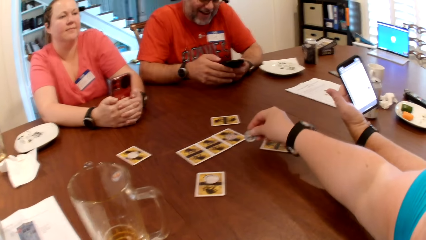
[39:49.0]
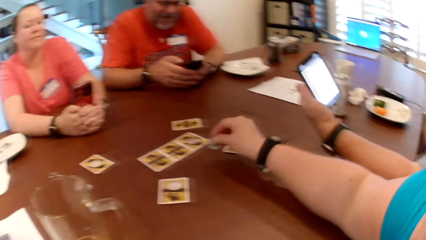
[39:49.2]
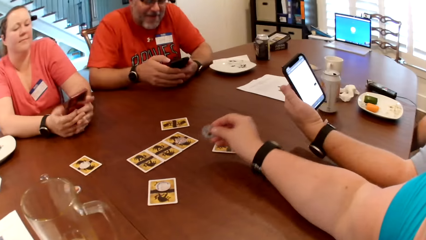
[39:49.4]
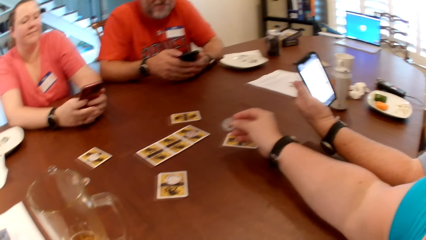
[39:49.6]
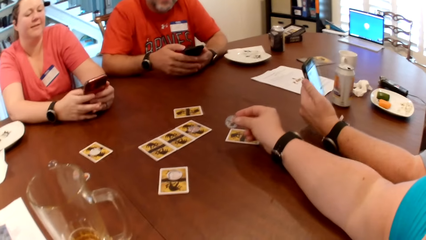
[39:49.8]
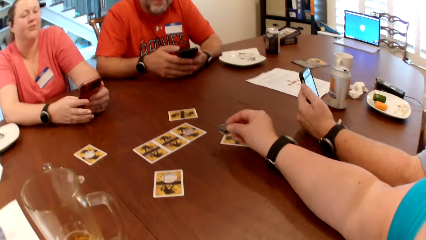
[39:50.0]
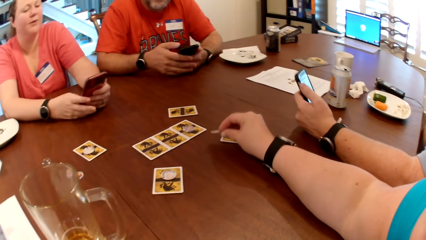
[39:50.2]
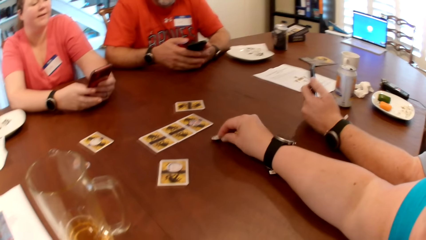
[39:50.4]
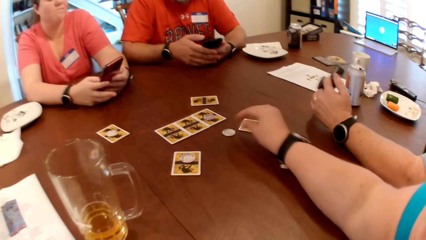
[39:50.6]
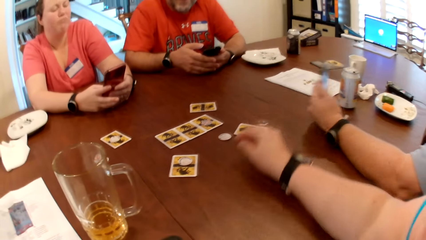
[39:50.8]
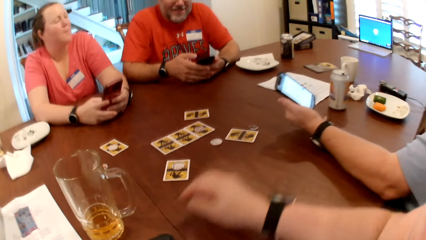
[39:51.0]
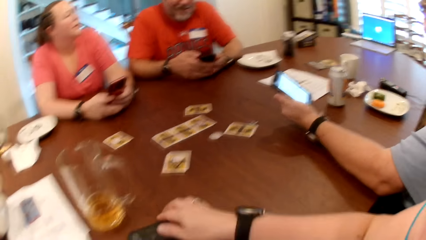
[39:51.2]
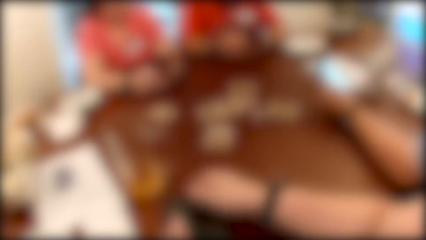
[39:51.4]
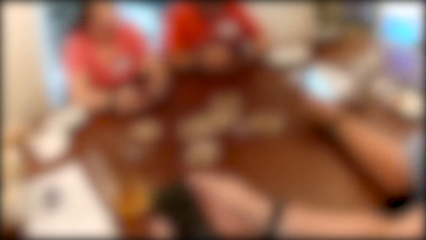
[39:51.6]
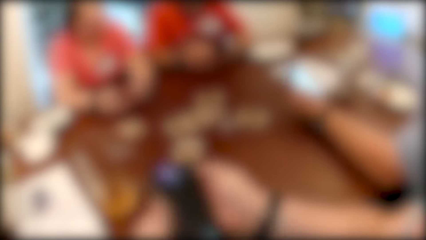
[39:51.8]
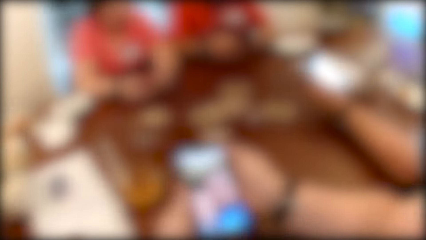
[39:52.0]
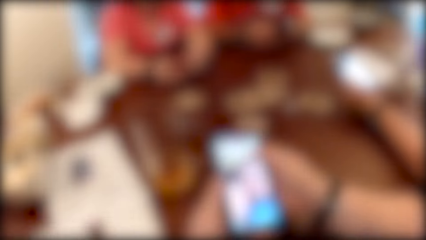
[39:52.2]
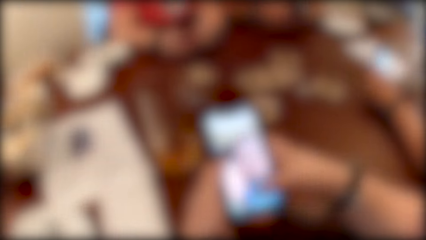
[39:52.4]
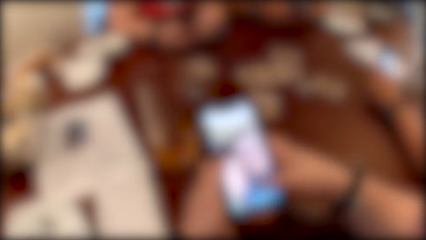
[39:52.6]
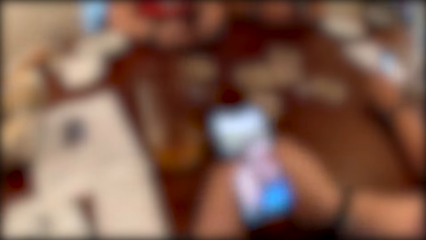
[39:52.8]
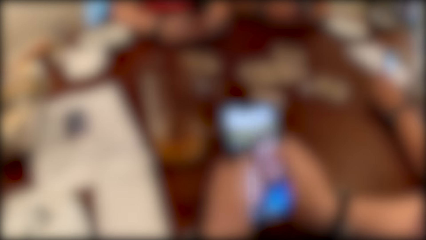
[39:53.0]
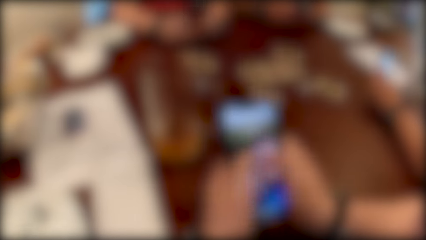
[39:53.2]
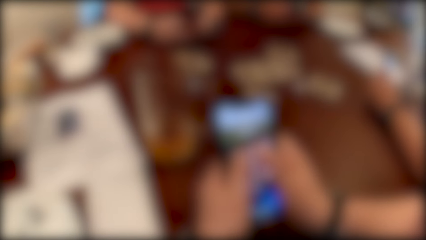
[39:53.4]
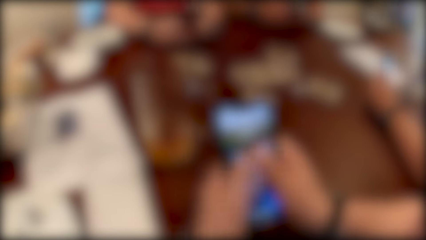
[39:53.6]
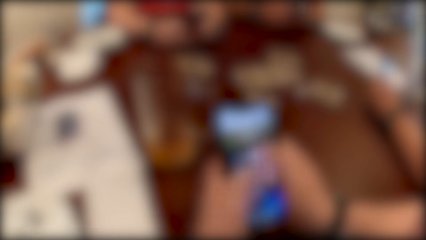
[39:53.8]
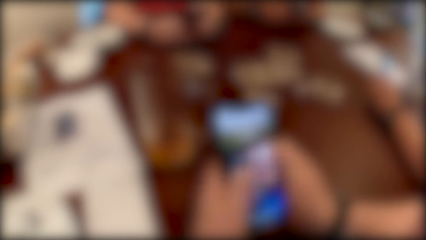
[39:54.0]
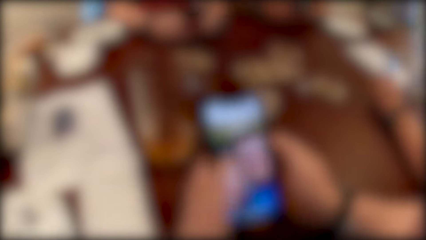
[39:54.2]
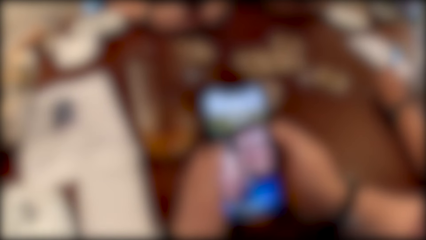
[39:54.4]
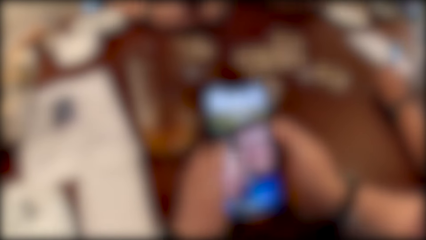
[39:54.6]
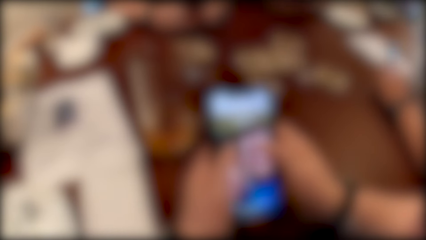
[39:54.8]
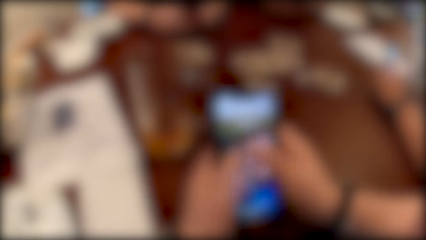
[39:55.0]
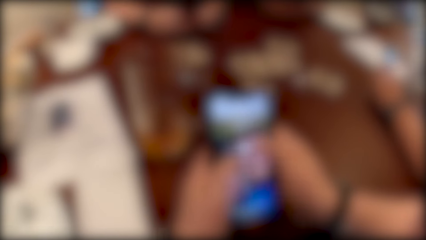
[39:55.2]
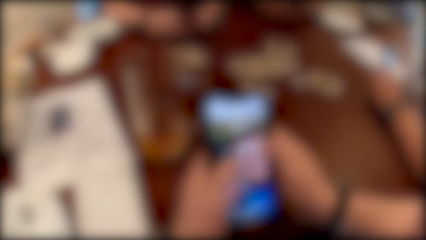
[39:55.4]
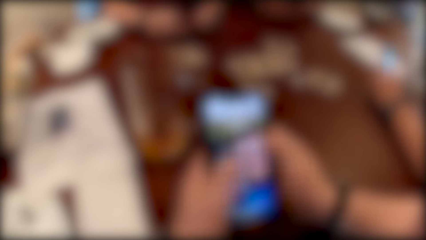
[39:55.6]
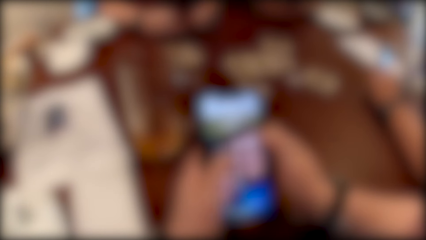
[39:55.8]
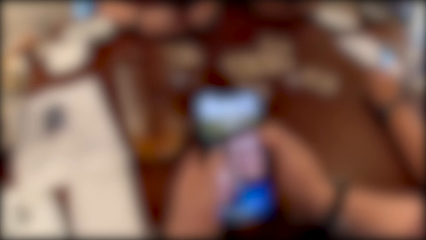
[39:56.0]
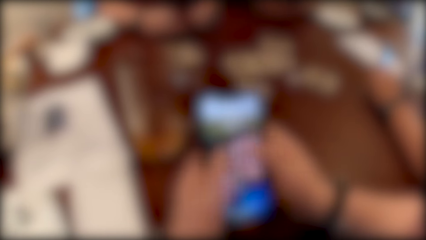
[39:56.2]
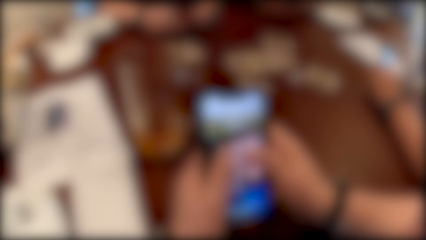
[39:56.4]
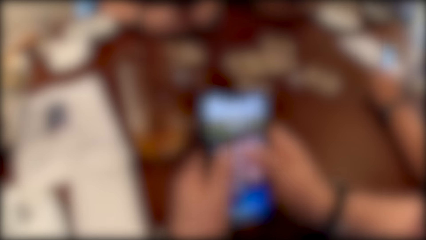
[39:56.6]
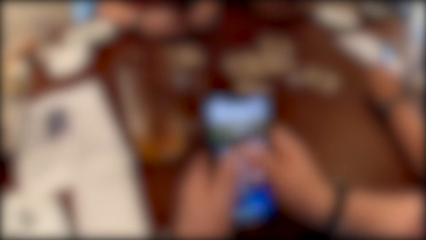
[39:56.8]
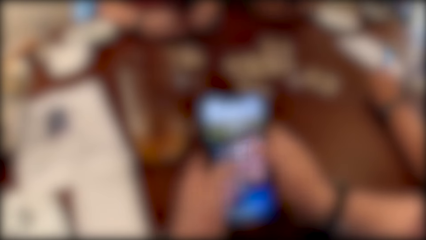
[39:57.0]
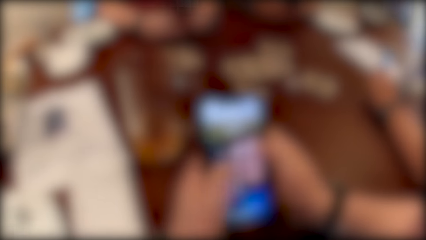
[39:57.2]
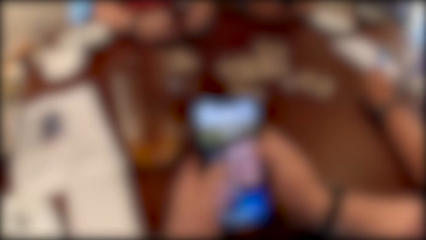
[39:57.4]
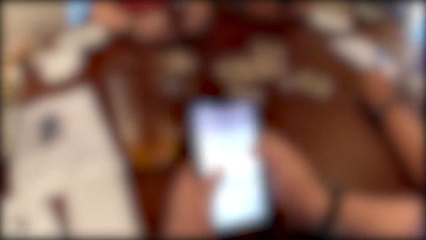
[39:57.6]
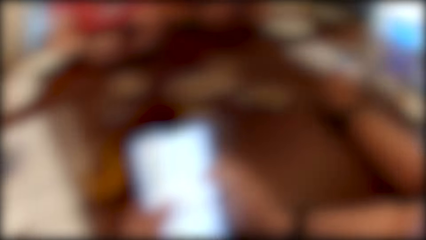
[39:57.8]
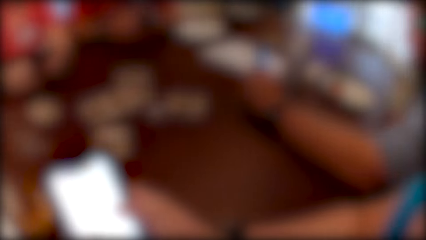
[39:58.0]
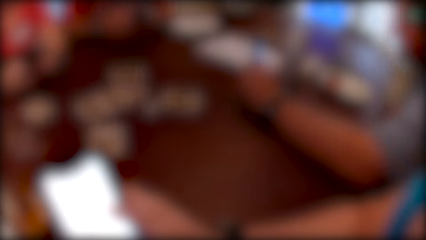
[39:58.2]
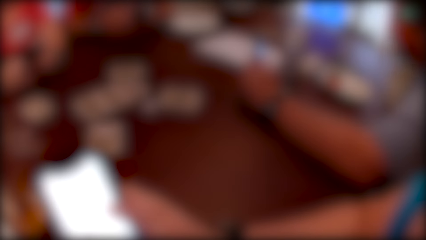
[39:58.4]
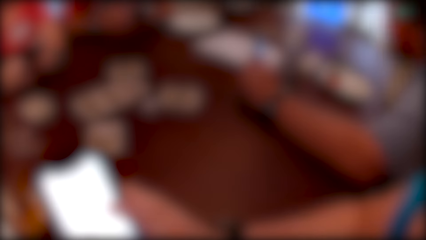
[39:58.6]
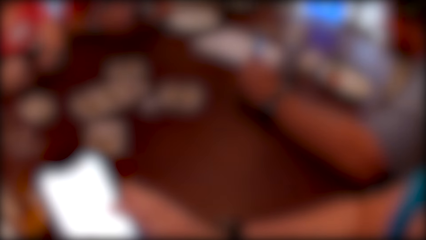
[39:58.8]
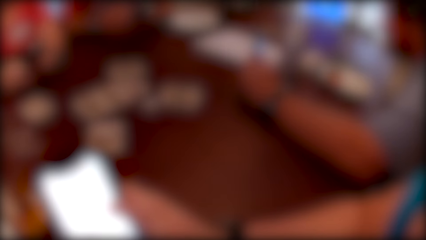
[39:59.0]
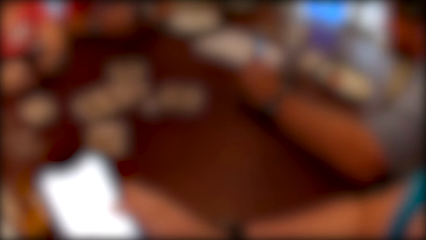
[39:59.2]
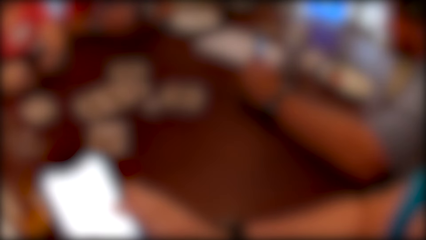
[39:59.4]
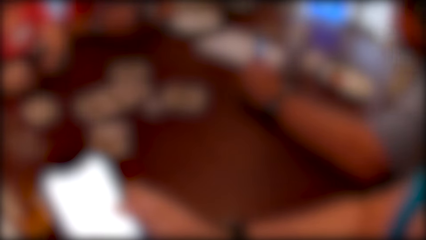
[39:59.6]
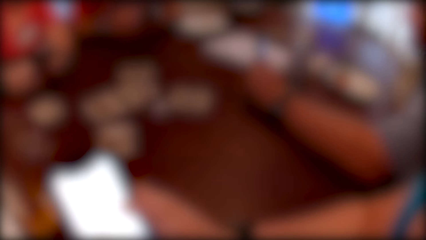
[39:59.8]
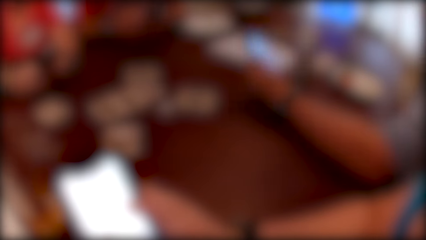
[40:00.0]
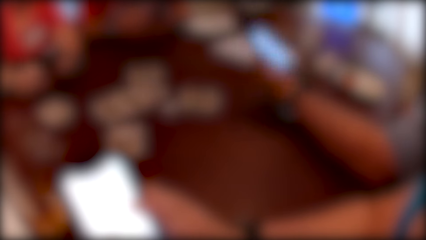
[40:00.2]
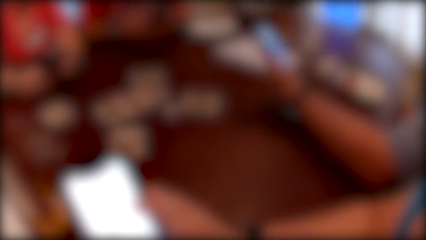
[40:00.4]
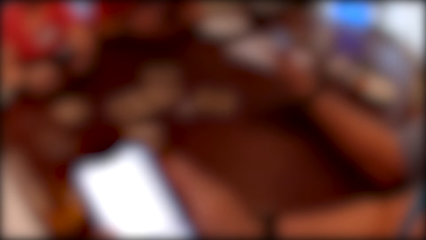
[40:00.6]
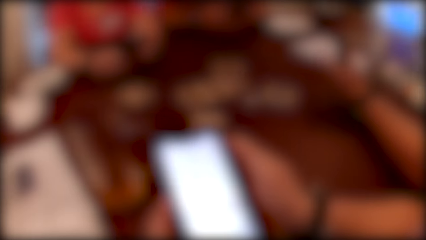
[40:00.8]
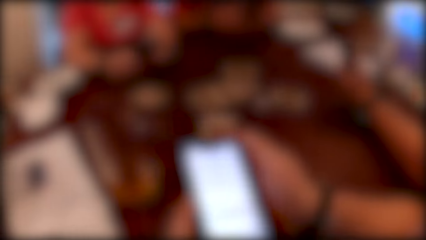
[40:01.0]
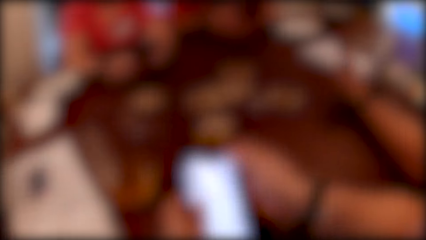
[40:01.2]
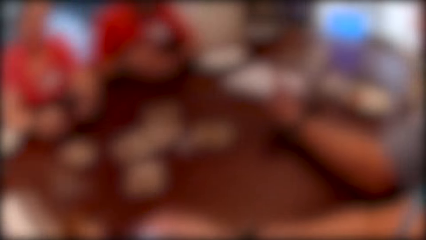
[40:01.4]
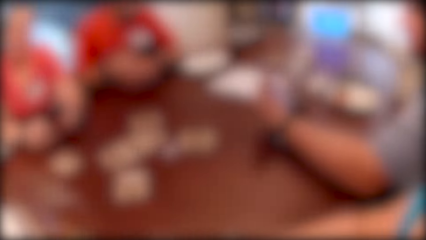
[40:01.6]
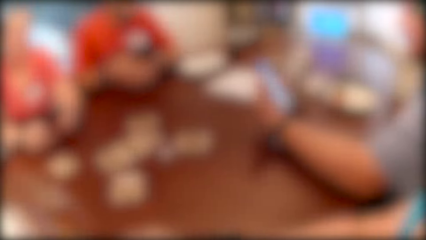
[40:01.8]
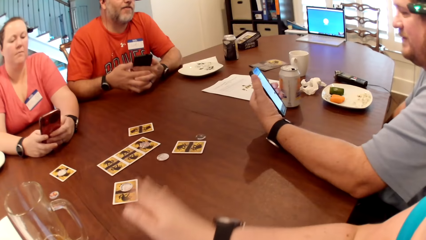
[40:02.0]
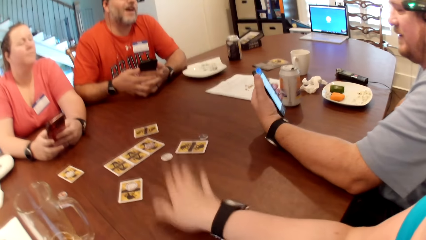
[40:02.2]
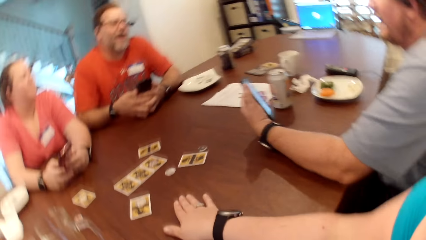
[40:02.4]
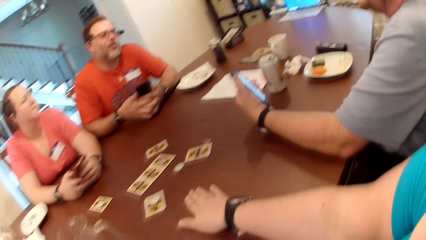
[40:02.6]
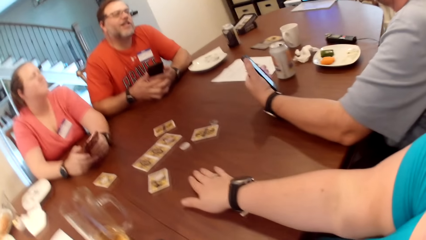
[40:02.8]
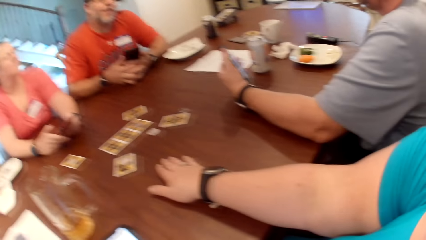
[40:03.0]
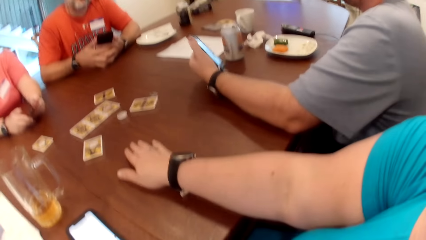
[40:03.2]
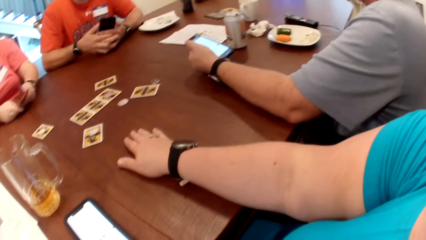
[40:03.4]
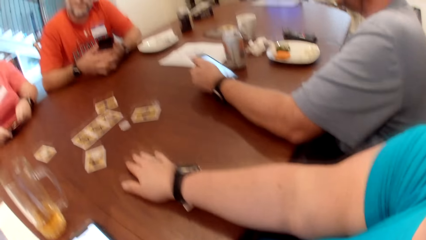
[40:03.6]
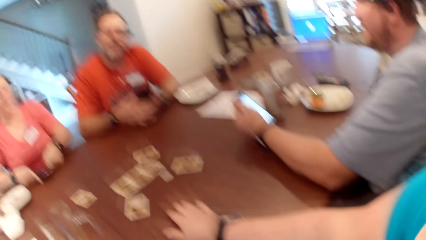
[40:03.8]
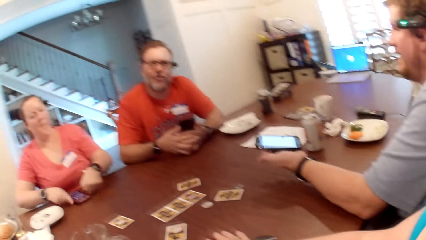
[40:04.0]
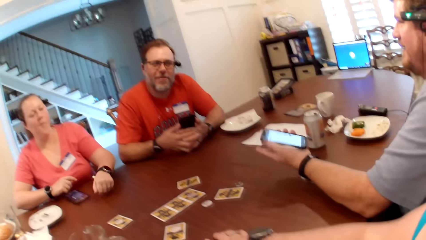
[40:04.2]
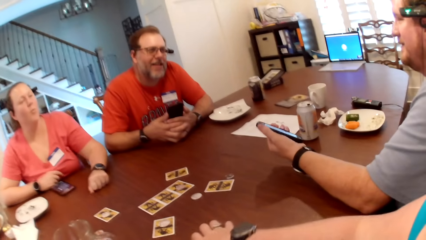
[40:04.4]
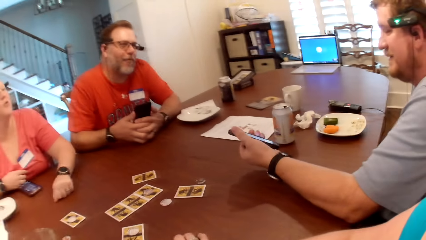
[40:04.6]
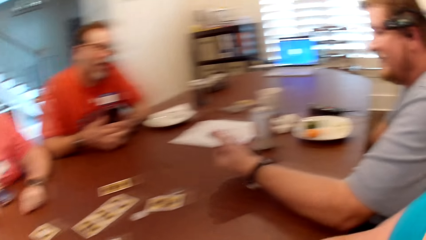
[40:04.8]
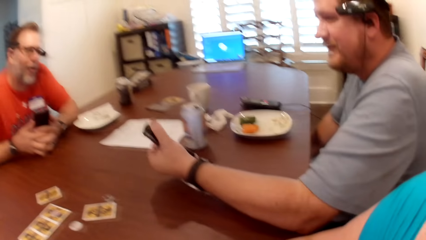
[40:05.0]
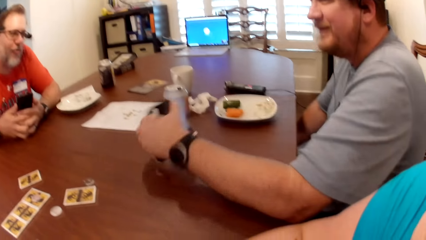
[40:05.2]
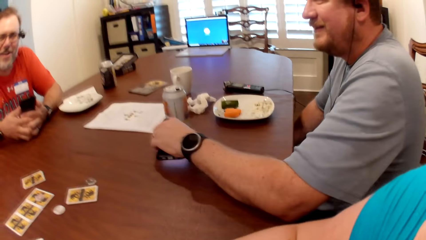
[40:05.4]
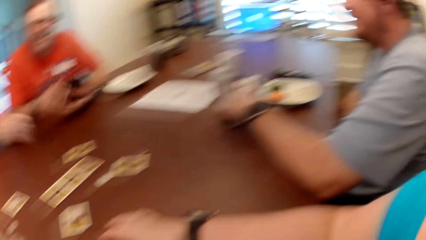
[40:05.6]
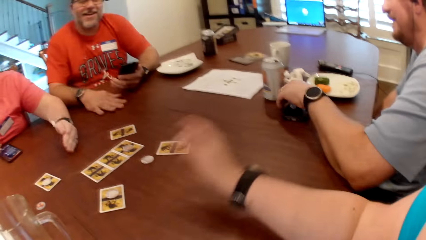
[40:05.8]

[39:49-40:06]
The camera wearer drops the token in her right hand on the table. She takes the phone from the table with her right hand. A woman operates the phone with both hands. A man operates the phone with his right hand. The camera wearer operates the phone with both hands. Another man operates the phone with his left hand. The camera wearer drops the phone on the table and places her right hand on the table. The woman drops the phone on the table and places both hands on the table.
